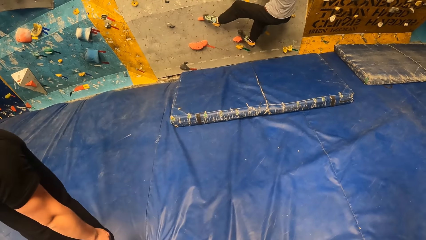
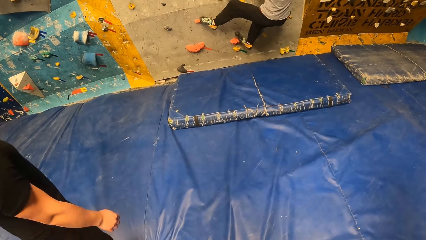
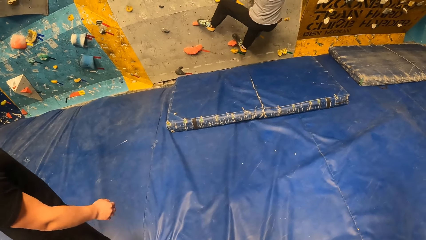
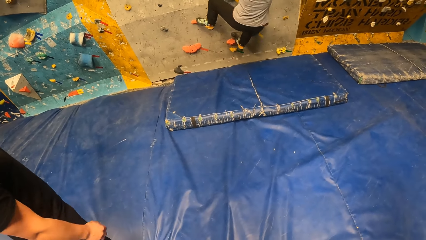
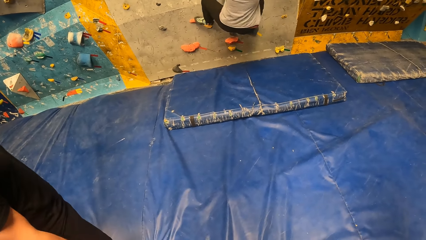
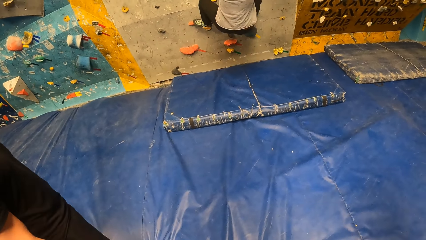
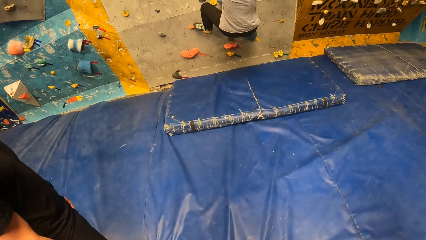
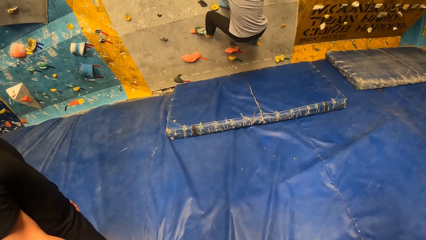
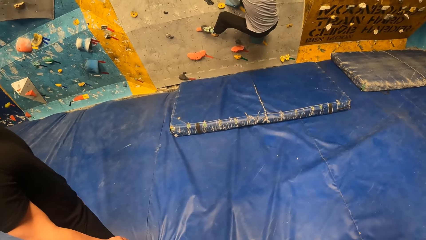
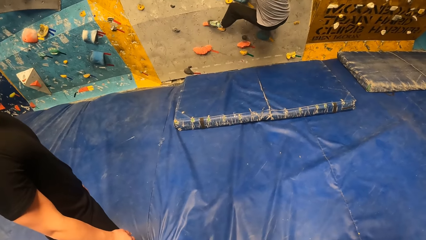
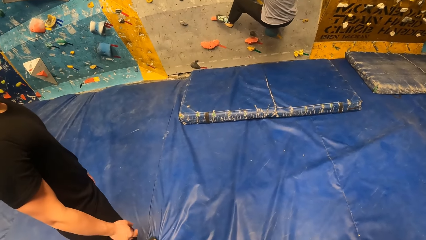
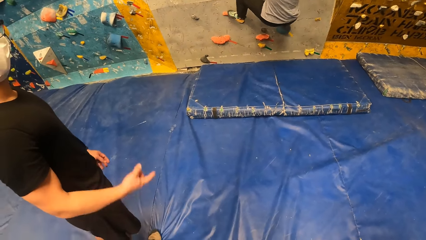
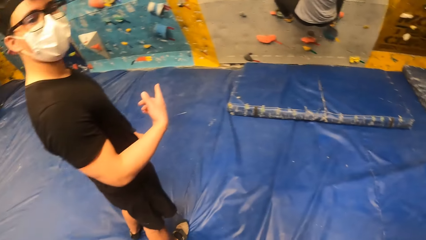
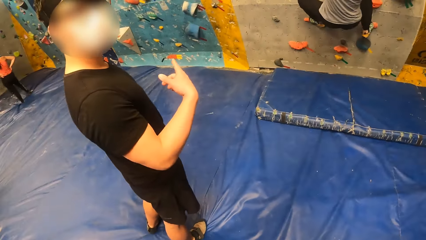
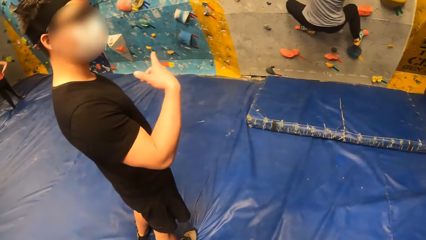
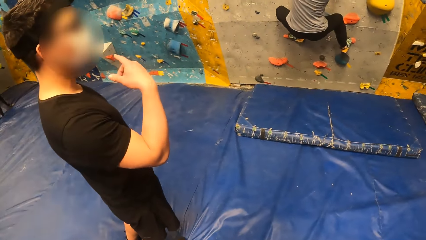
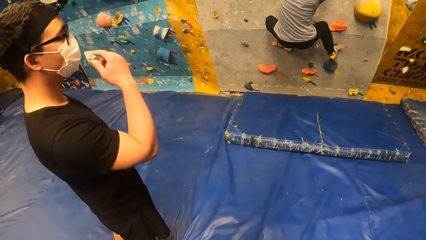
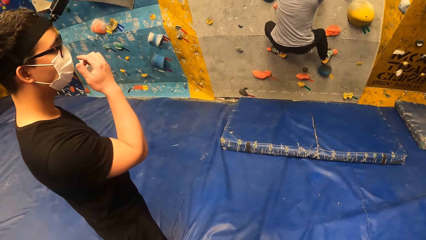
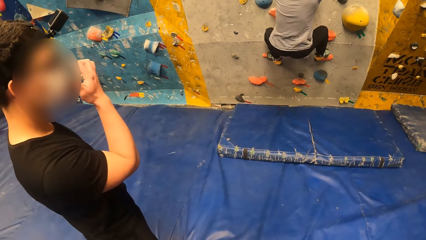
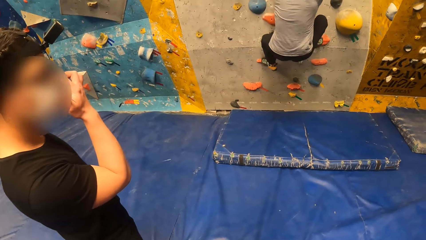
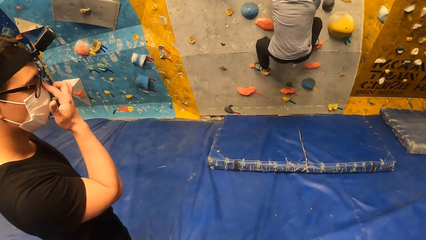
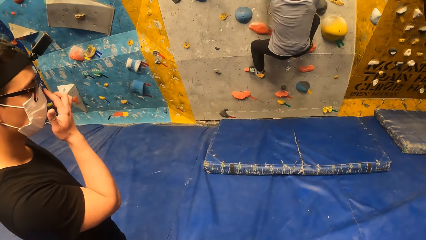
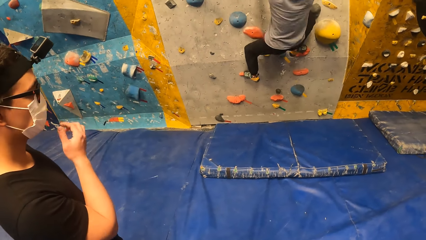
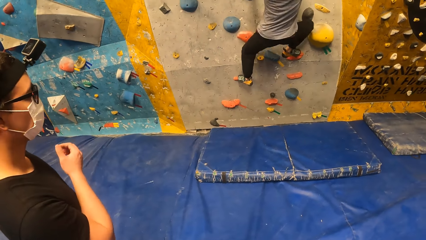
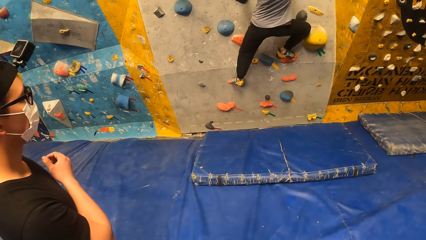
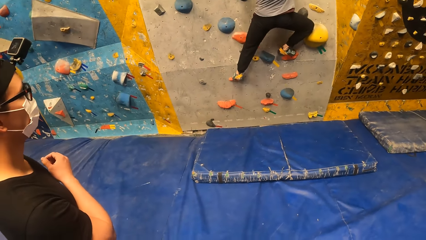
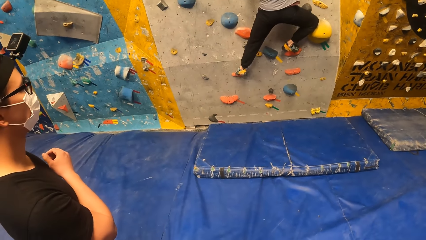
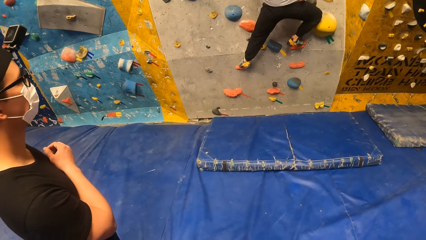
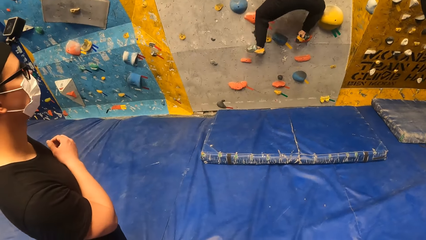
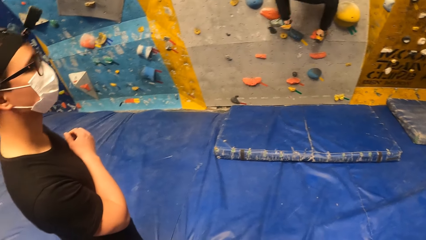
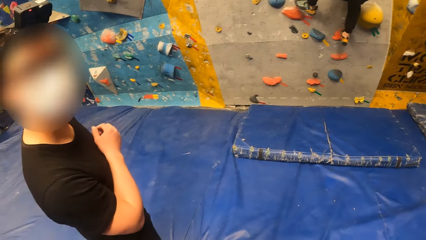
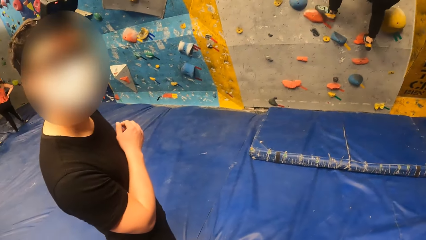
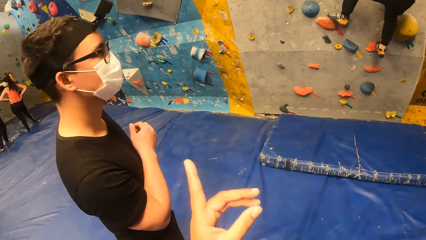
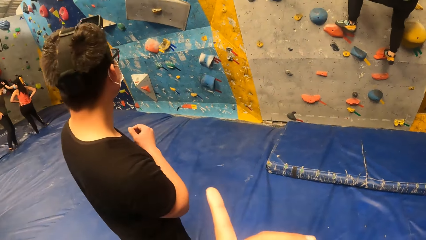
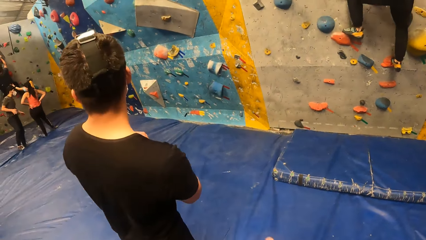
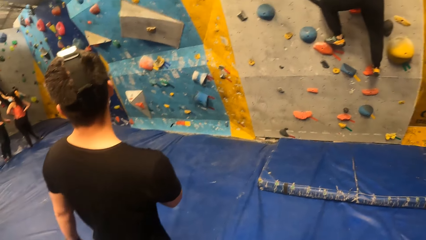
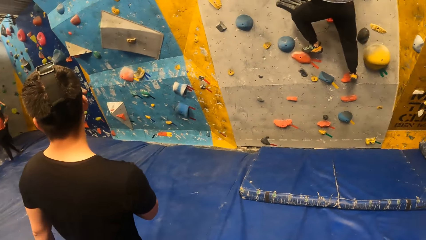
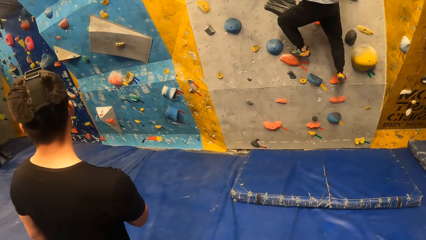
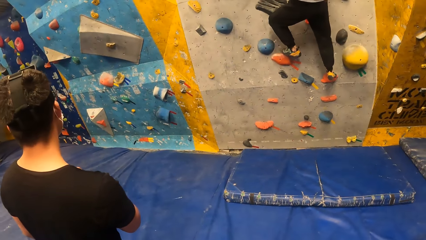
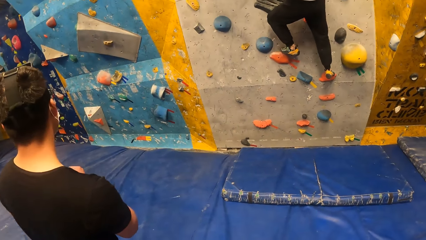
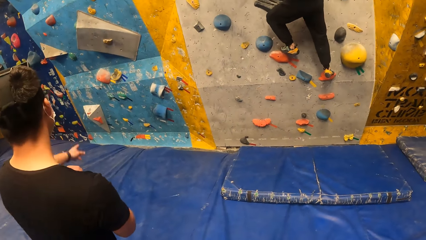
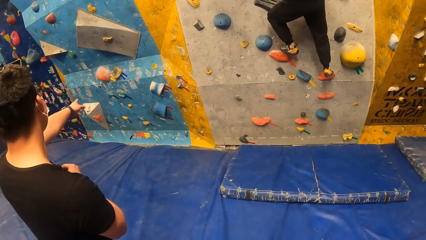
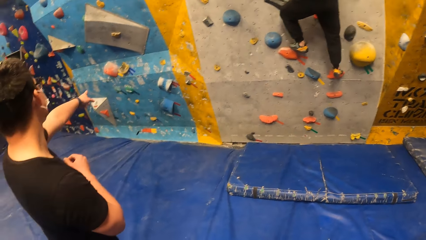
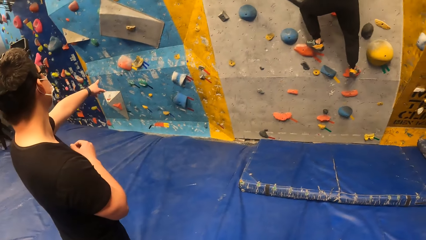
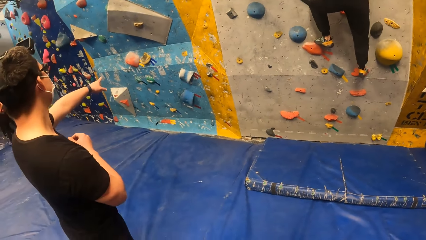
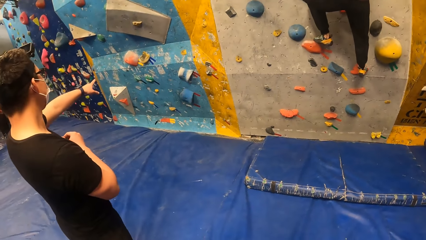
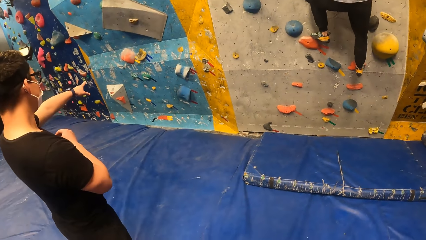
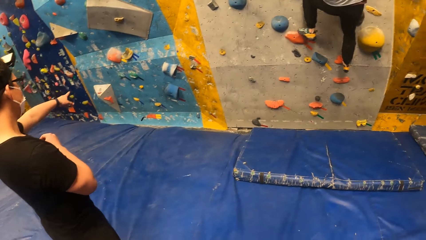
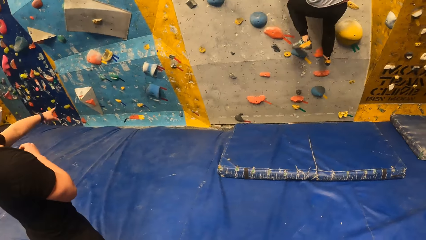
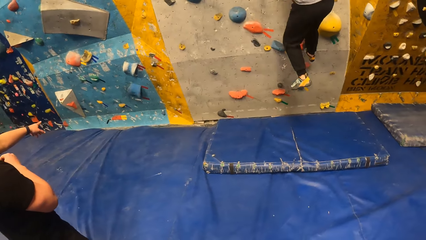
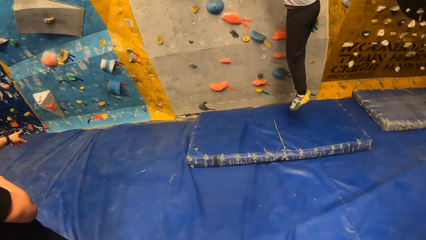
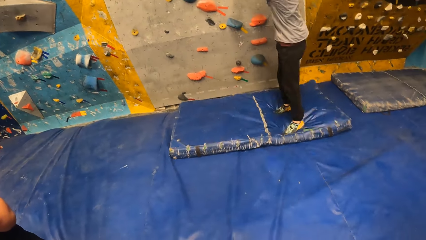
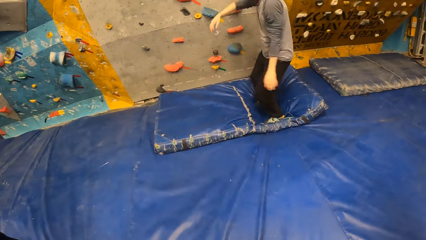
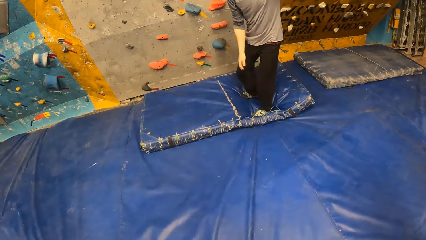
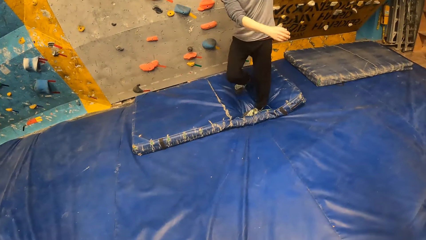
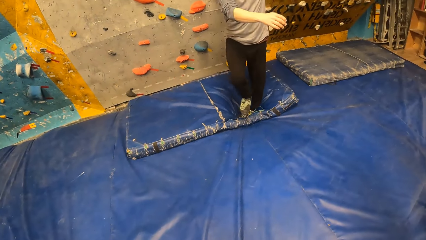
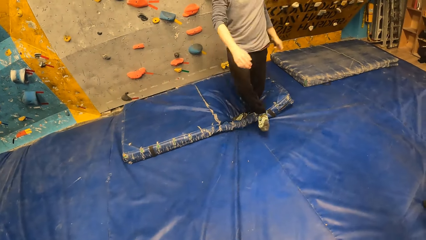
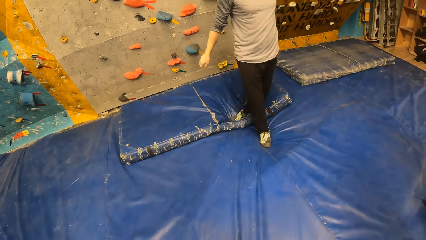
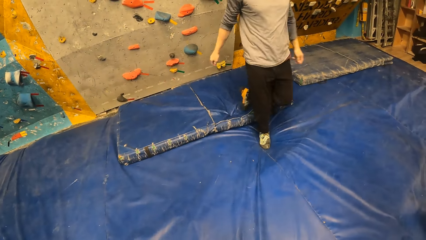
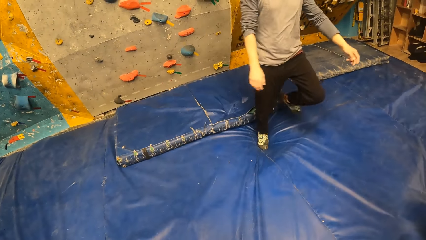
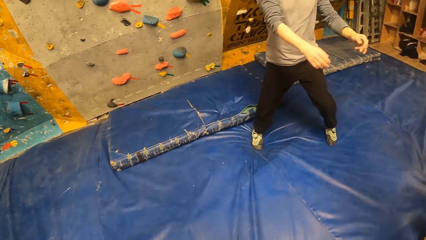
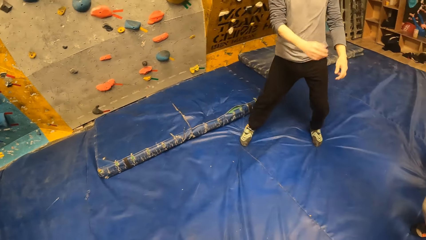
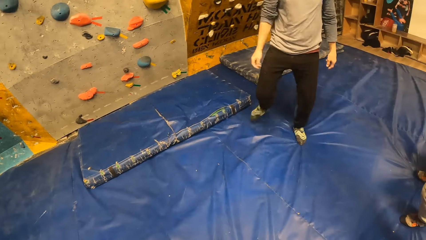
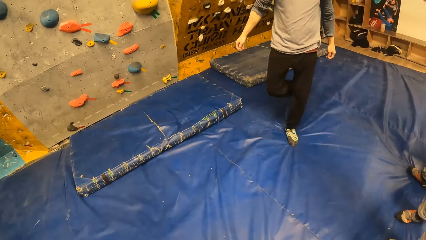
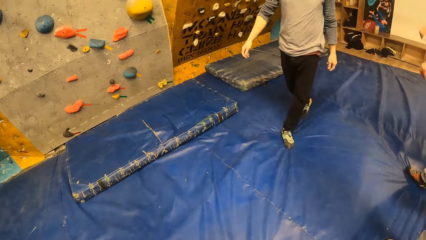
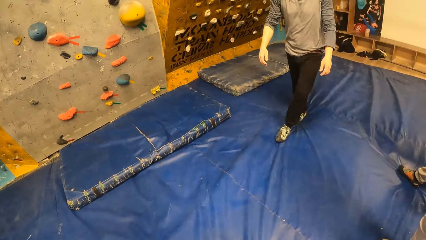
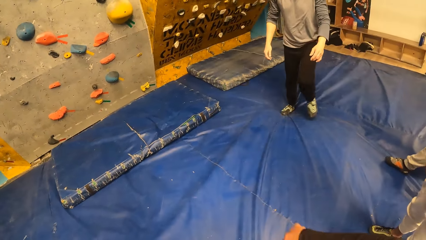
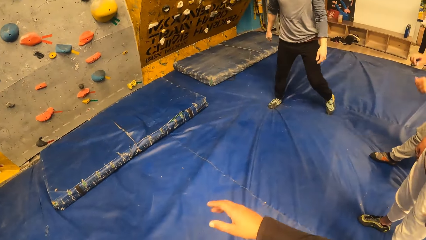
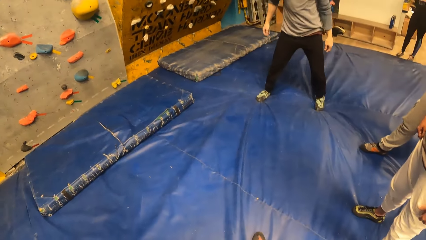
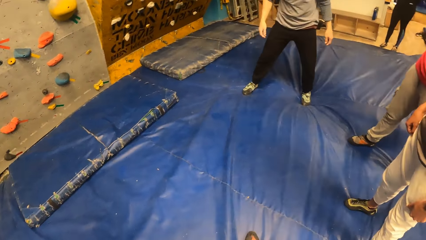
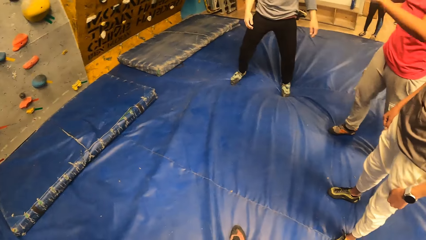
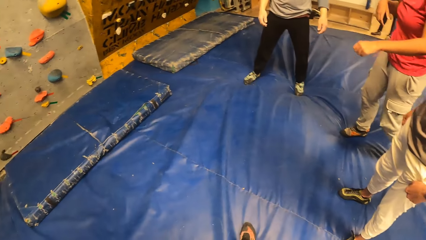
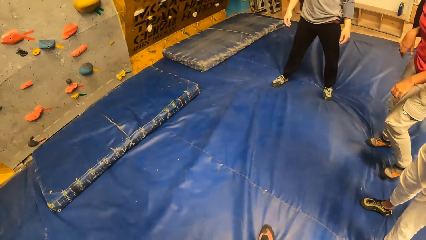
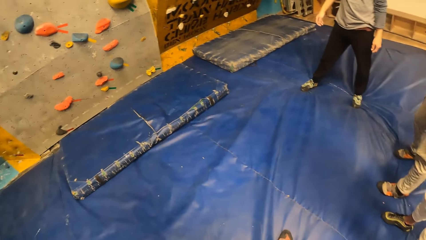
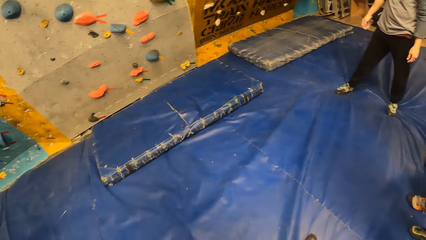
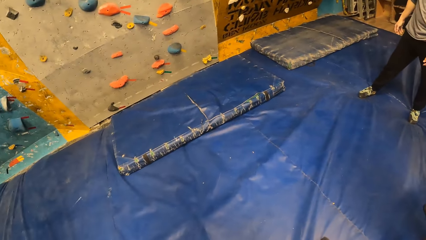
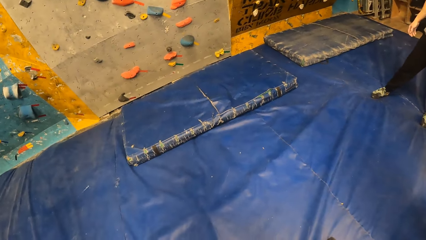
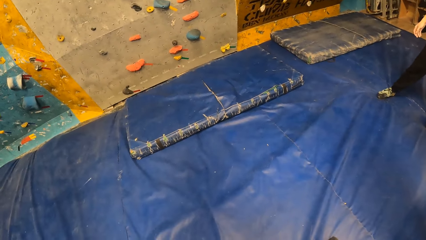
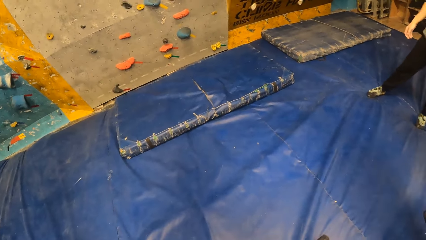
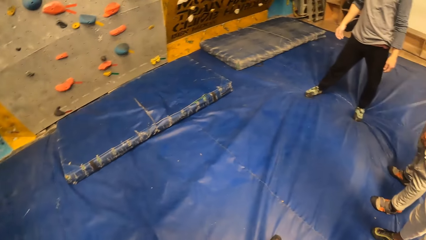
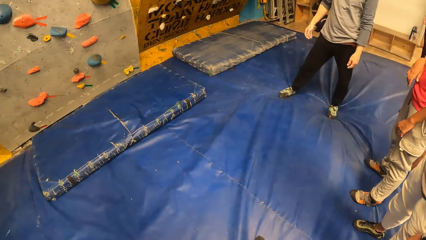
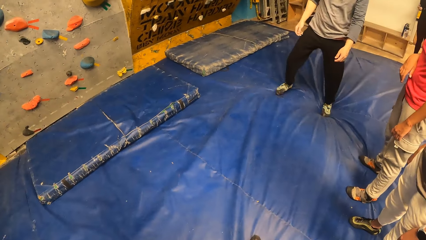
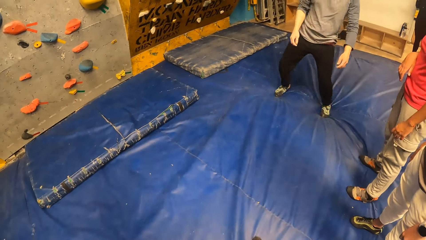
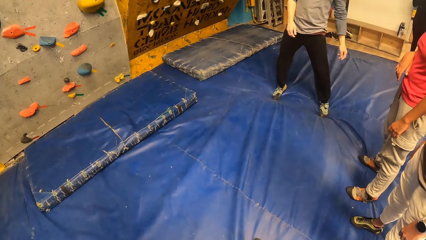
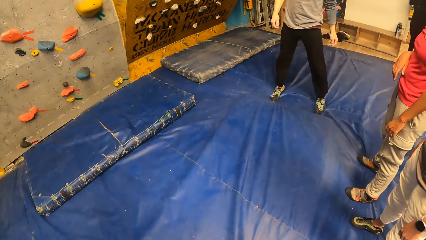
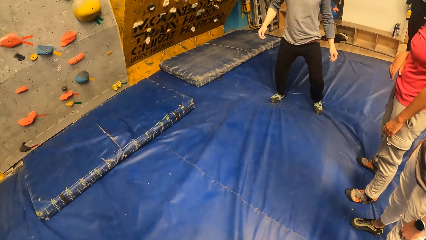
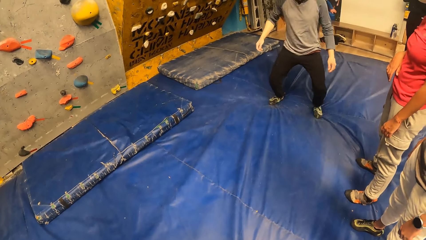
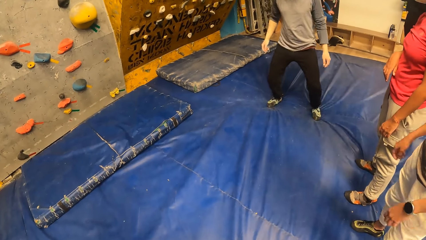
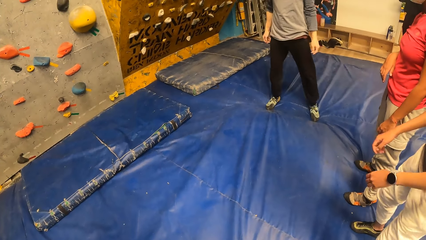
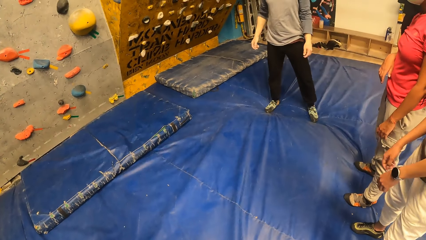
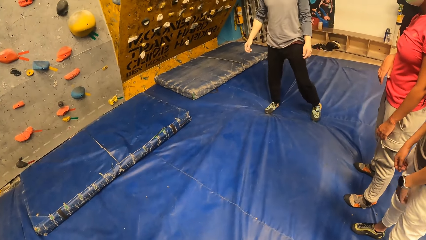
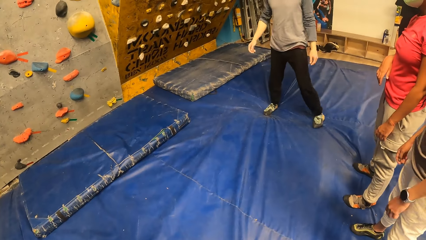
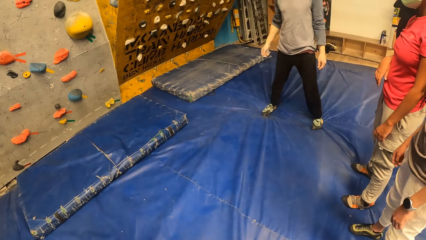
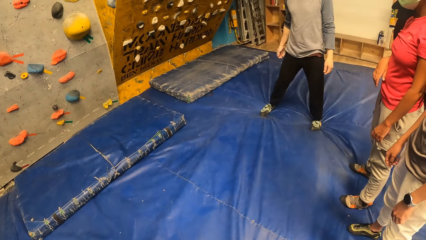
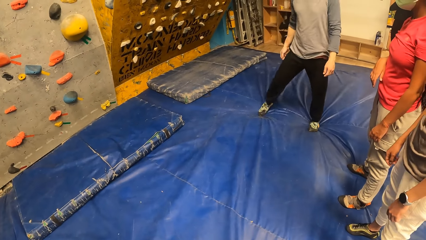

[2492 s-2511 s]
A man talks to the camera wearer. The man touches his facemask with his right hand. The camera wearer interacts with the man. Another man jumps down from the wall. The other man climbs down the Revit climbing wall and walks on the mat. The other man interacts with a woman and another woman.
